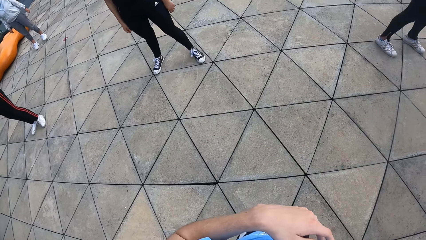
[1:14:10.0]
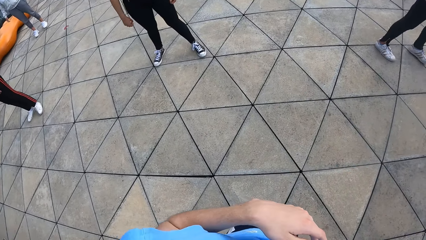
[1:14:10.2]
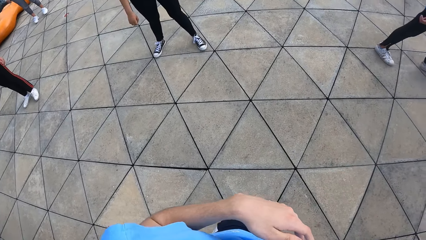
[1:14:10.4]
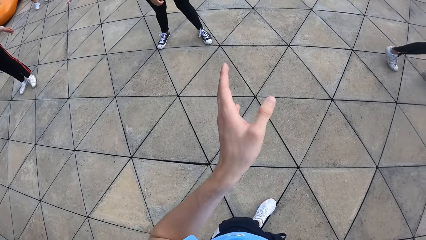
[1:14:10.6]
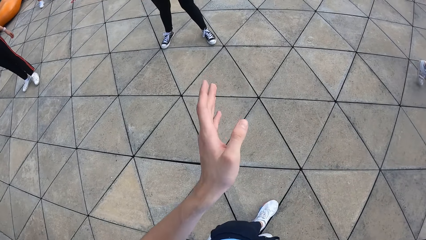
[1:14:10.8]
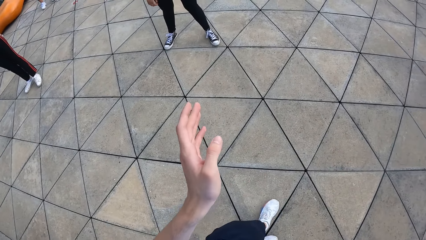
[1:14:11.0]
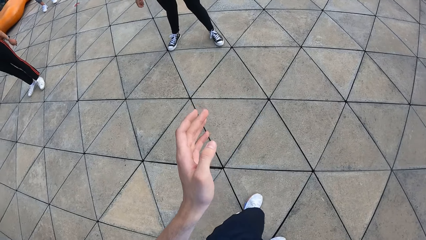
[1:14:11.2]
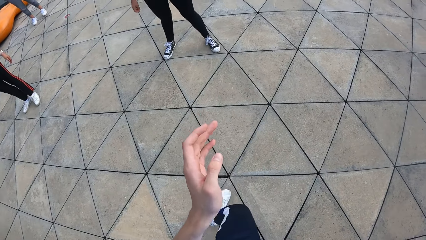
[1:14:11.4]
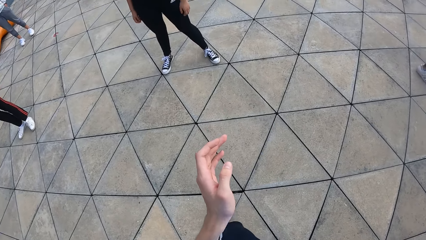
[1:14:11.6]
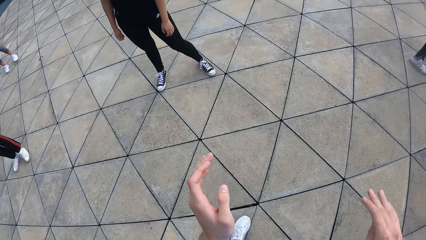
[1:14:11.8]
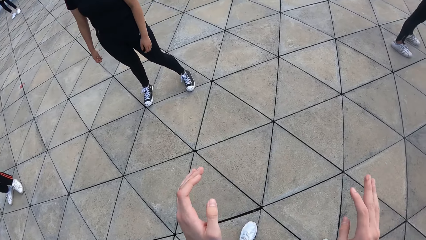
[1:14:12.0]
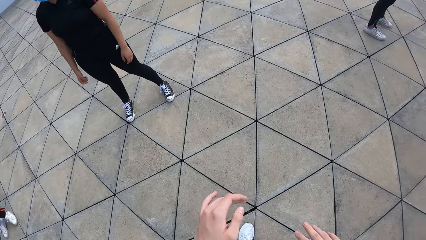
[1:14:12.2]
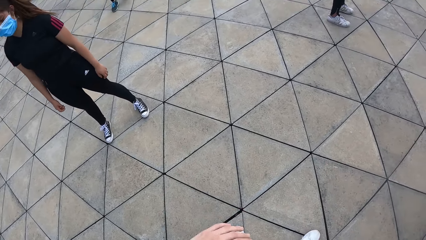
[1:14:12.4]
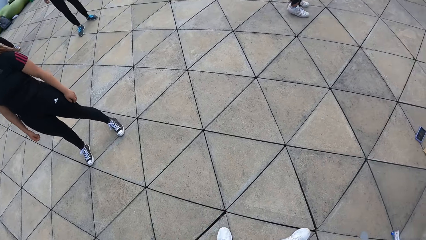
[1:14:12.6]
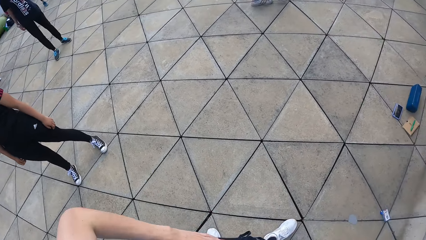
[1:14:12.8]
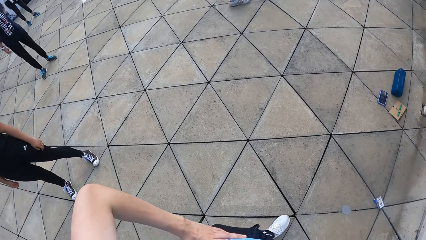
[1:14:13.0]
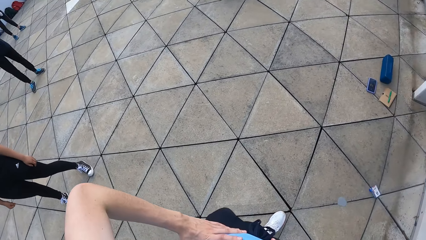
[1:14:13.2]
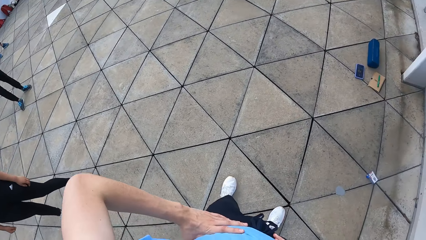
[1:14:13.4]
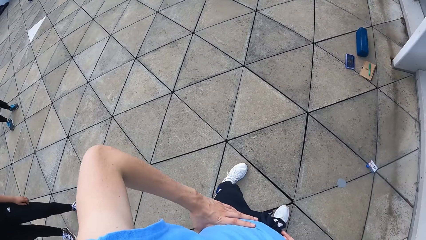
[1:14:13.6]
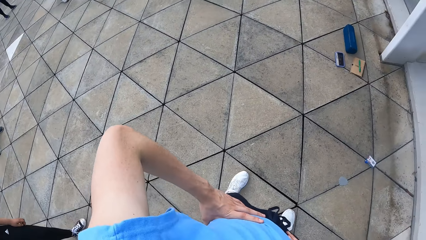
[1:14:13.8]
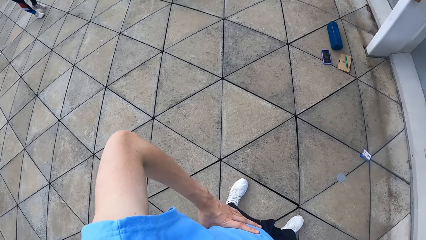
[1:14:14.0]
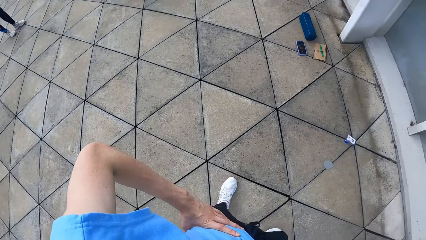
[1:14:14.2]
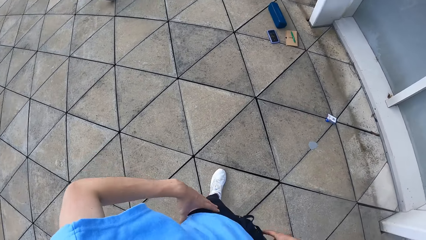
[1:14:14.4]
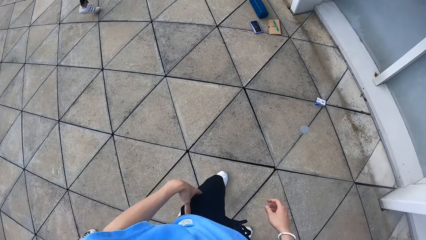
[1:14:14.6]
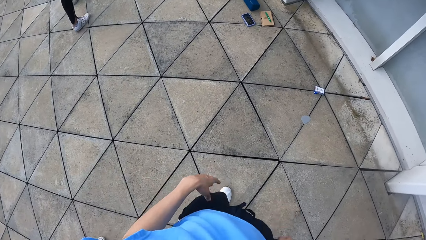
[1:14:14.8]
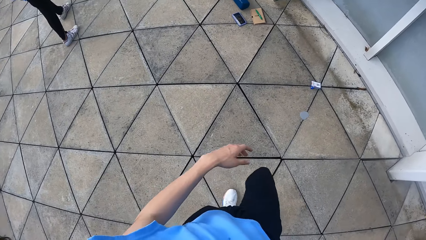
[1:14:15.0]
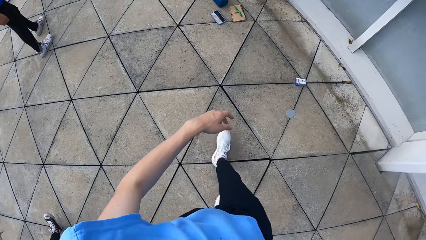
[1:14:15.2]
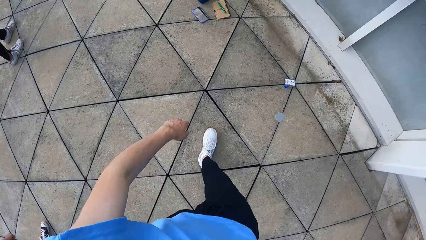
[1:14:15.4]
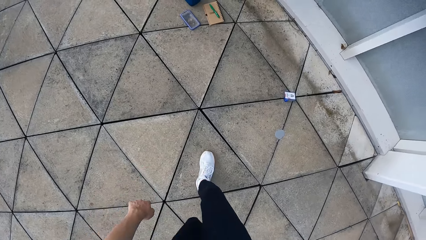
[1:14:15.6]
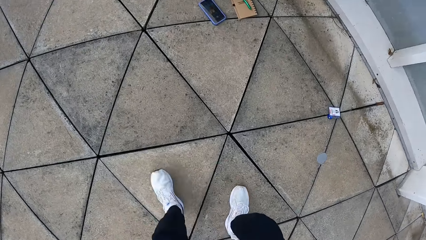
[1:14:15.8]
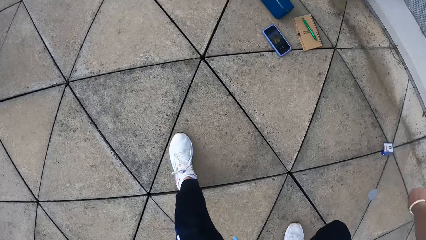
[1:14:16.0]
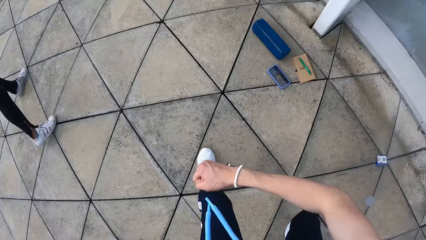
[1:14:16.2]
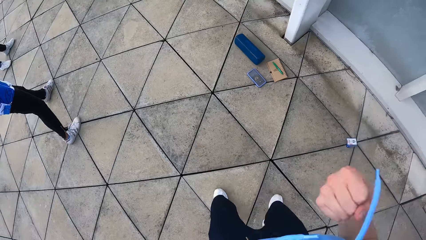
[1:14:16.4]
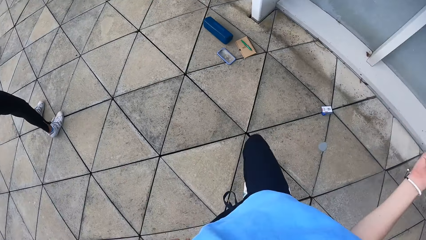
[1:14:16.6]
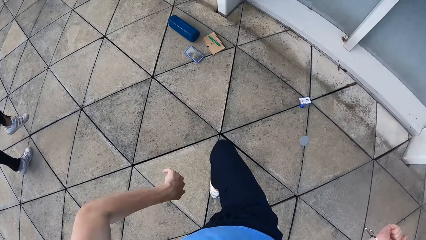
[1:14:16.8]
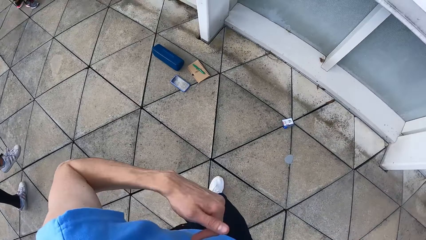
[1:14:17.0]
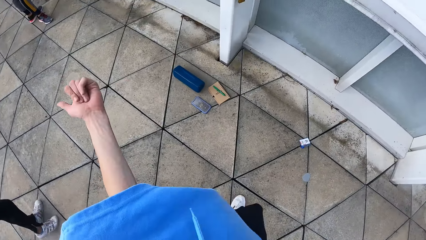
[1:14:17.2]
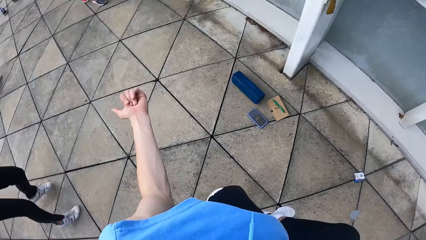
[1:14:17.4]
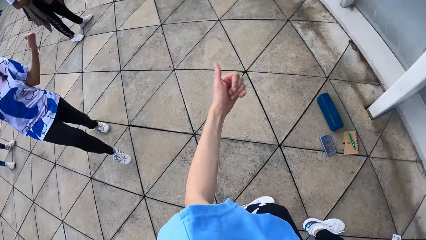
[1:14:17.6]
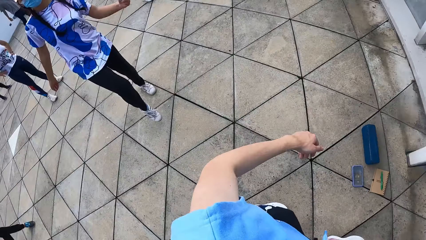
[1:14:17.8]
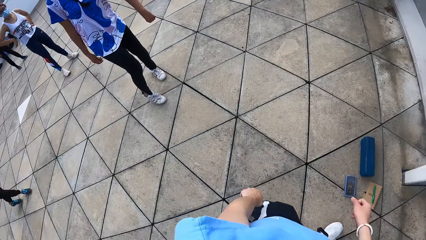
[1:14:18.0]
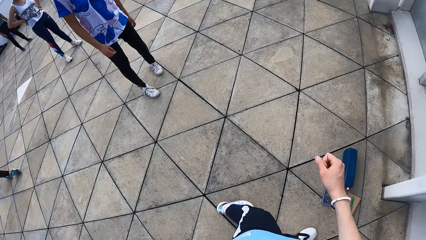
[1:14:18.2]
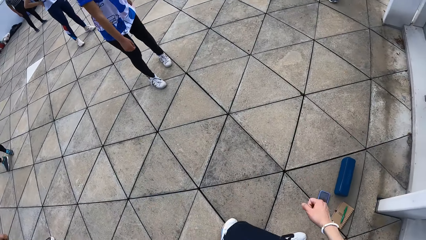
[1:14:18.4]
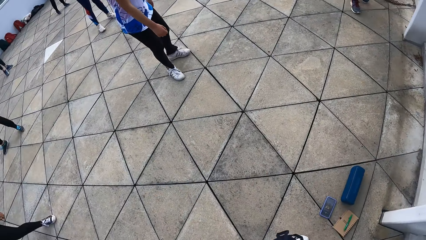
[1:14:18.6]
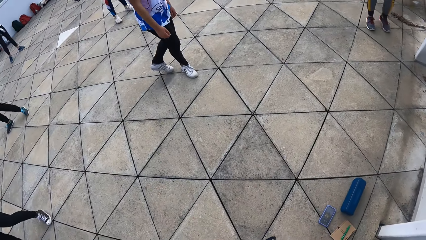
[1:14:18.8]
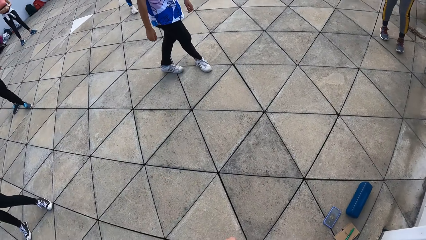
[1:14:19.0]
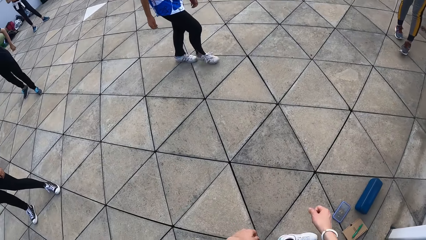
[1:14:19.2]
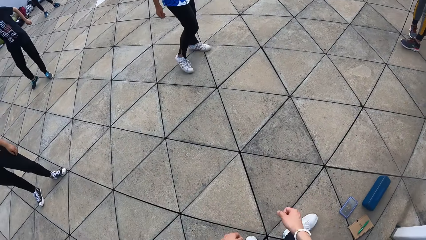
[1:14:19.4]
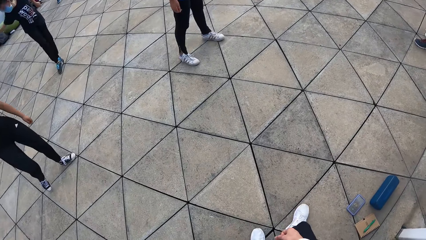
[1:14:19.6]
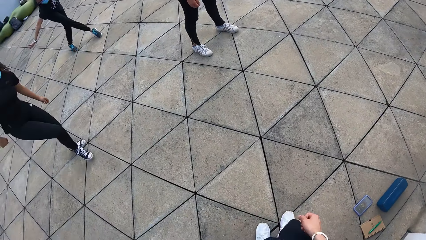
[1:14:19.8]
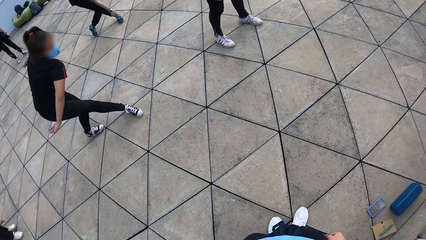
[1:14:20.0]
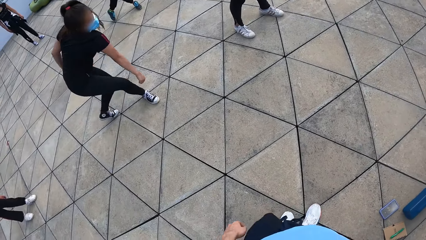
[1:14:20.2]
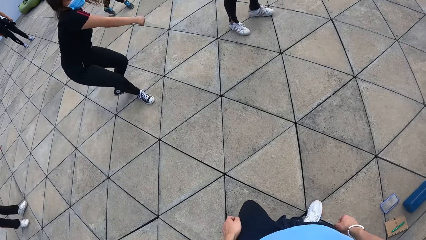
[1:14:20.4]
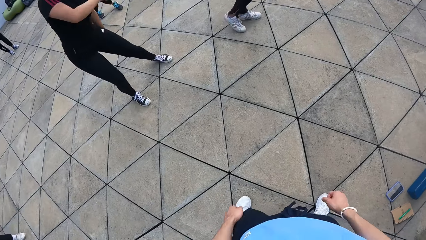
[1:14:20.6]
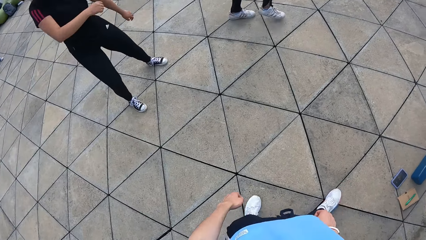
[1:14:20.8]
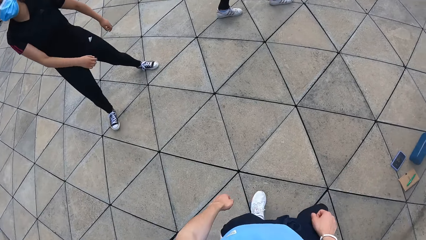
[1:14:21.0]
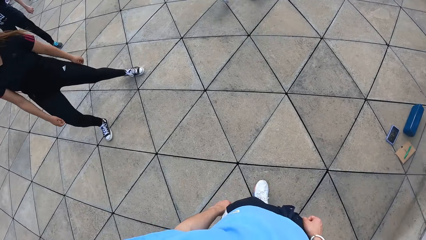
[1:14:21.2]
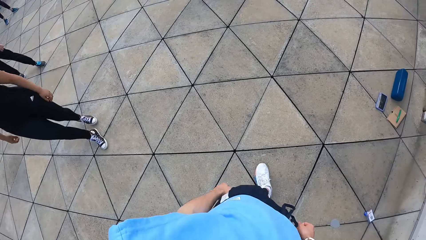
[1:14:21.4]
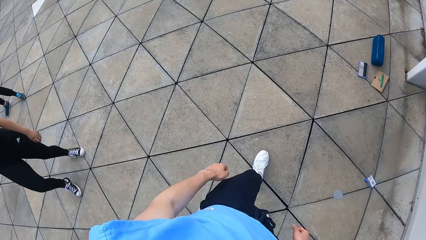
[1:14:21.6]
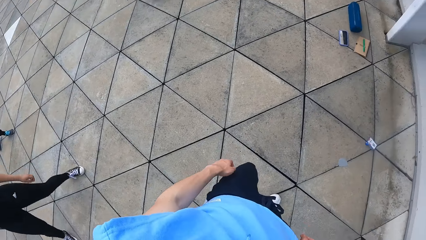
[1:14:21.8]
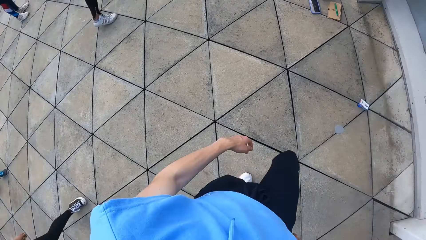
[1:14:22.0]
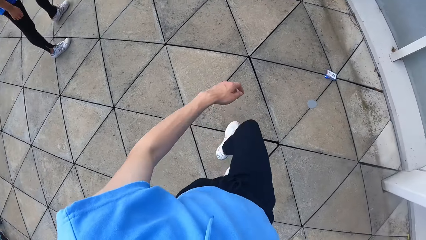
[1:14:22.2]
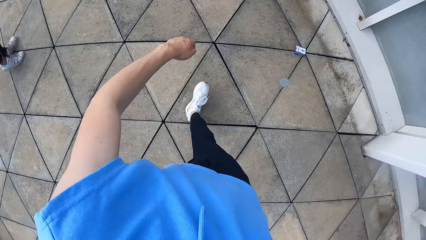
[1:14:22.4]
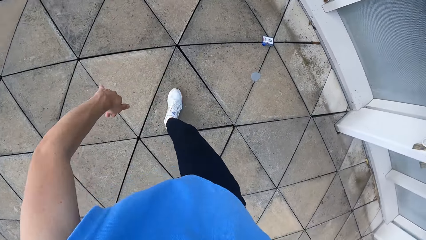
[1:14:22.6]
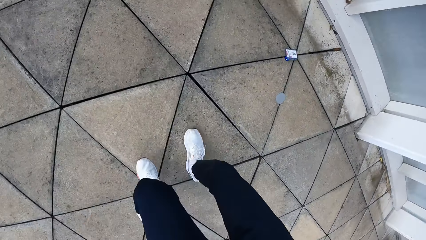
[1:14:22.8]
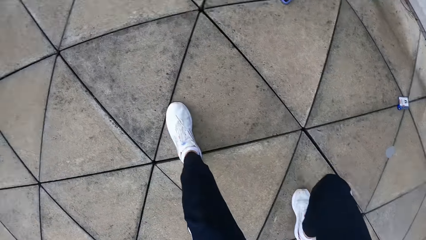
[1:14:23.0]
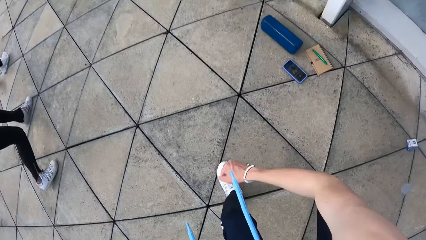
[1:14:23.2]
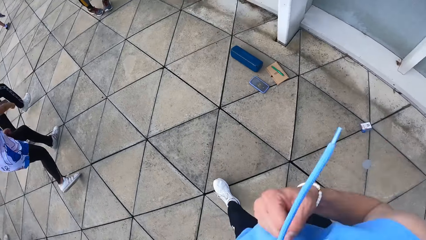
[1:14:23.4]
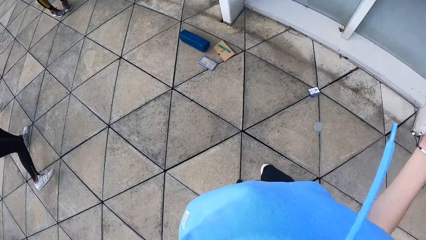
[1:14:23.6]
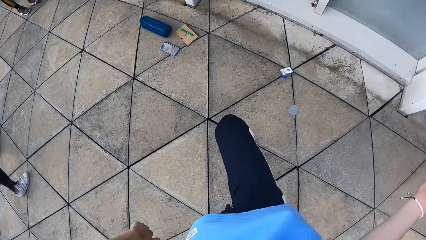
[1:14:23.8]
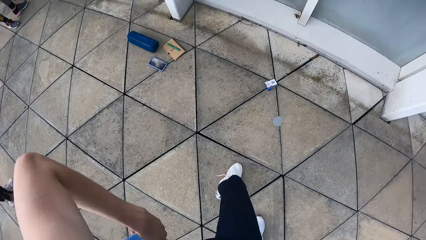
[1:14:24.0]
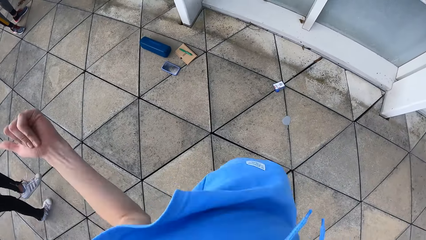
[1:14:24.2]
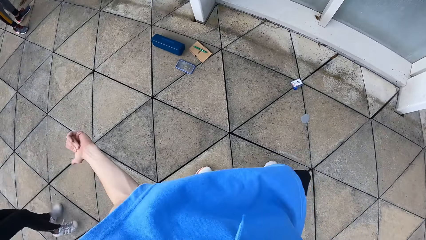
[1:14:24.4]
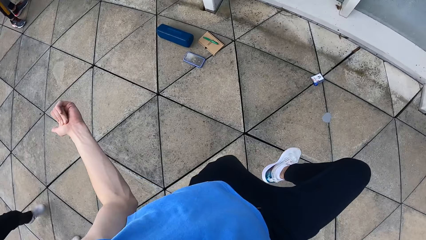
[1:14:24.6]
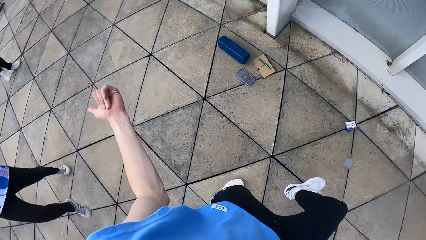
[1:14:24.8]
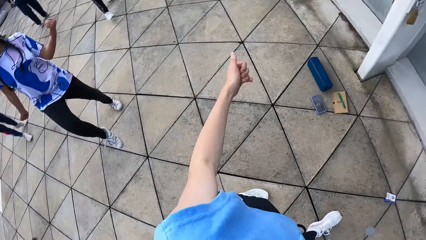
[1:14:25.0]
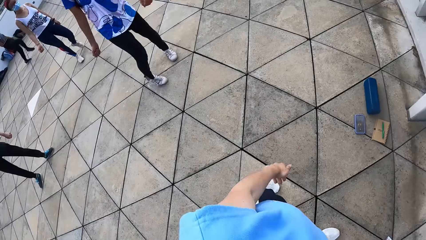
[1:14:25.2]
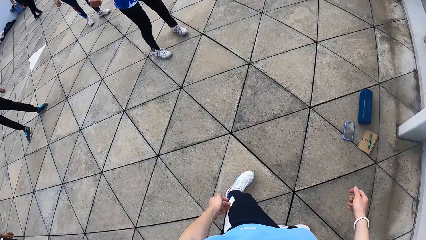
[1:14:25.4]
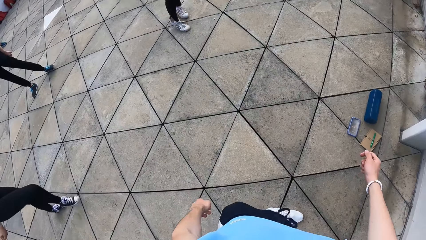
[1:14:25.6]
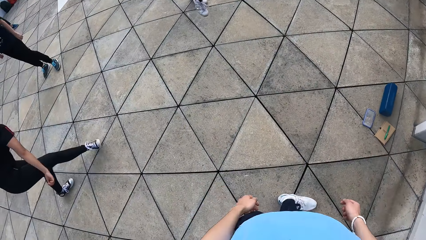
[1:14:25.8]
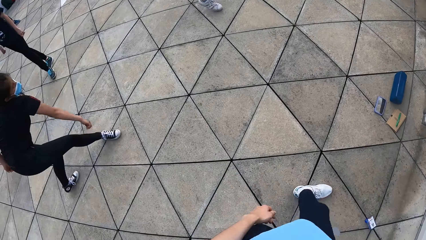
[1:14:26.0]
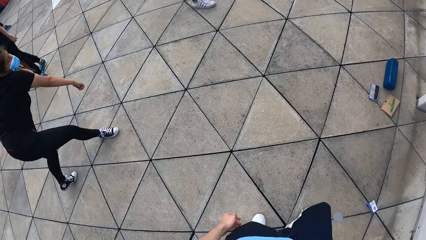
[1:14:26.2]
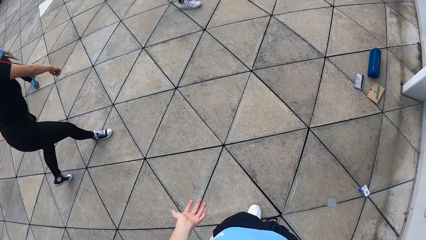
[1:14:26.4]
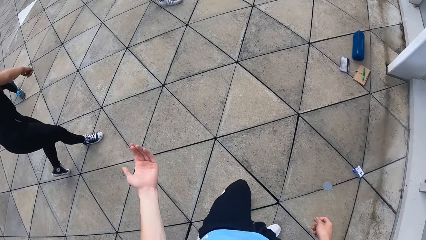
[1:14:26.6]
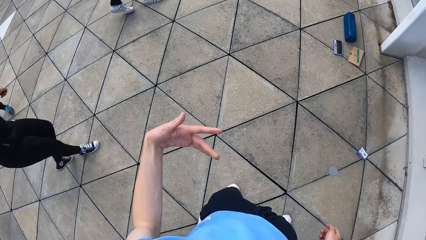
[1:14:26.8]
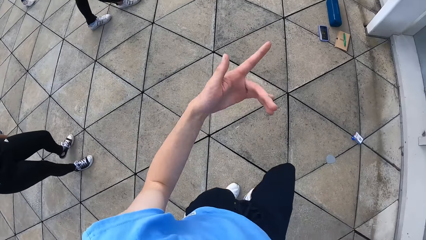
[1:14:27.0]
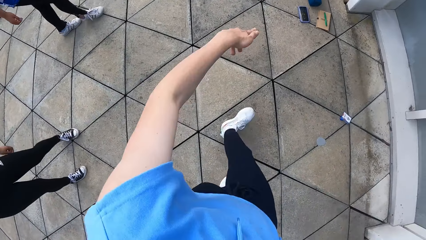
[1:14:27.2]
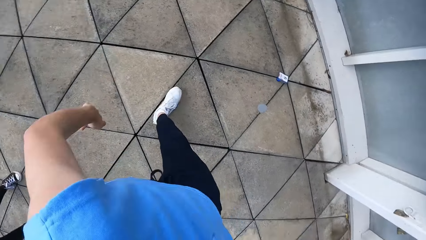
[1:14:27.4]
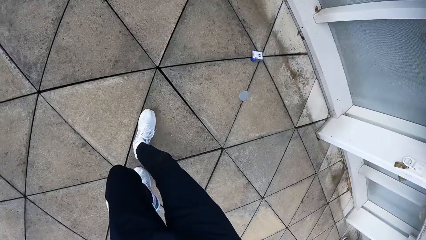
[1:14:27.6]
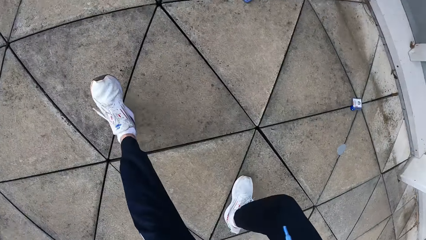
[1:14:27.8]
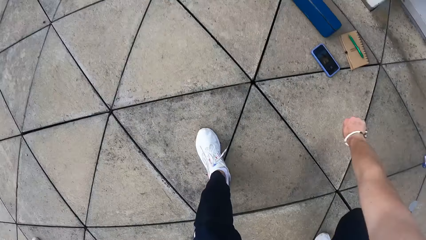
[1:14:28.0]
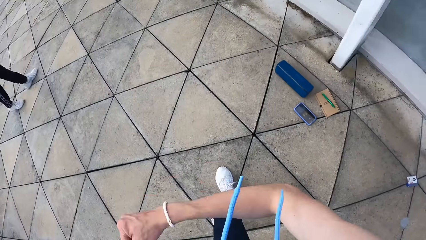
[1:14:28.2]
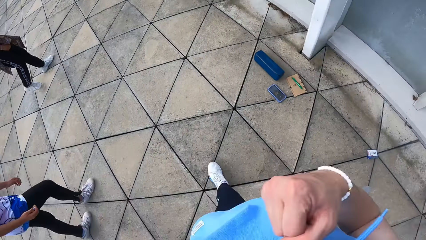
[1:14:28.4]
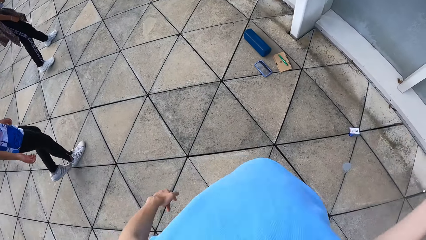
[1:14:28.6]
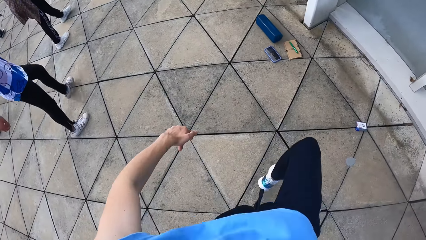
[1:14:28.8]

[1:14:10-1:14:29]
The camera wearer uses gestures. They do dance moves.
